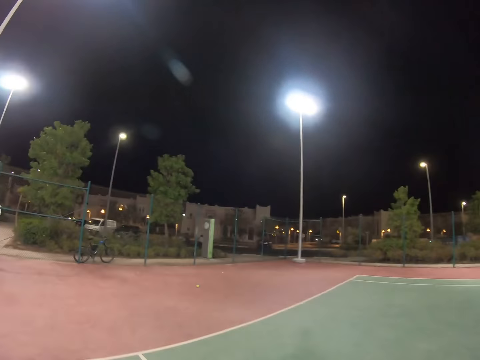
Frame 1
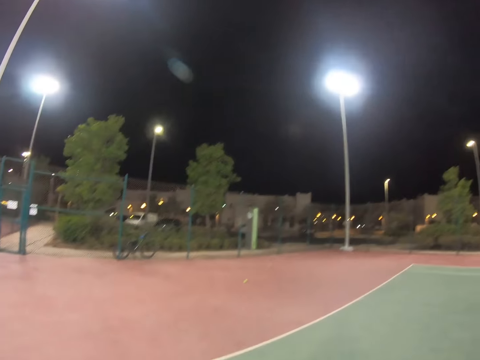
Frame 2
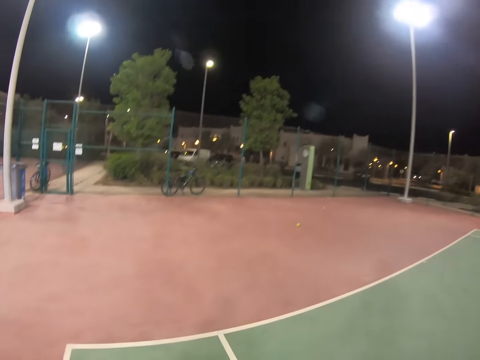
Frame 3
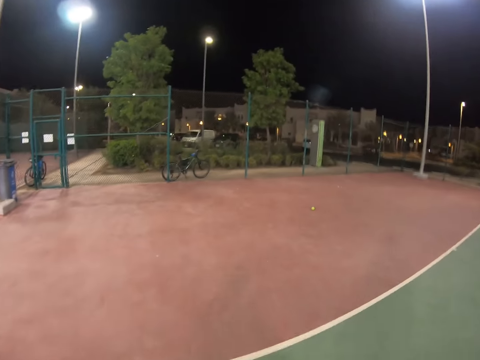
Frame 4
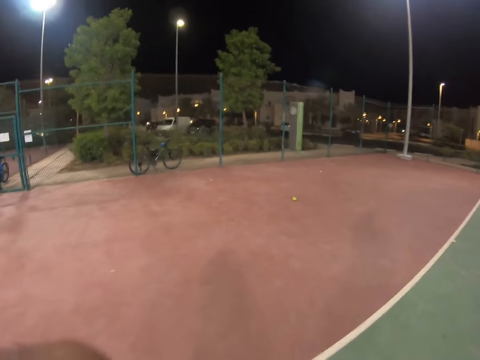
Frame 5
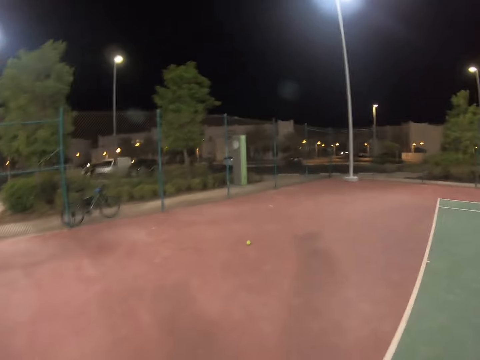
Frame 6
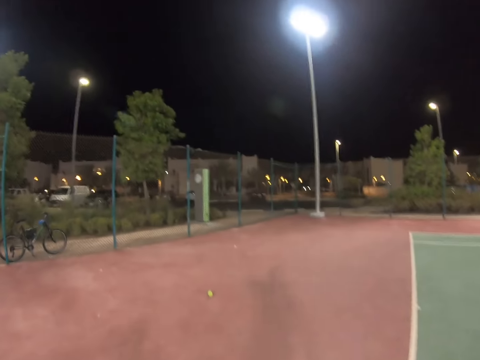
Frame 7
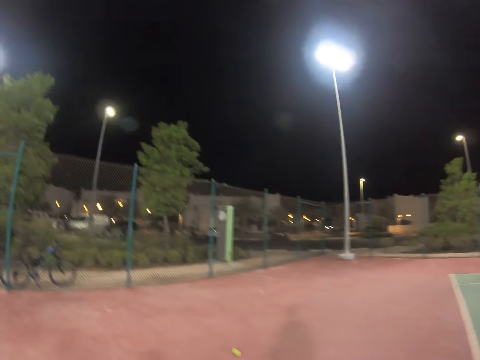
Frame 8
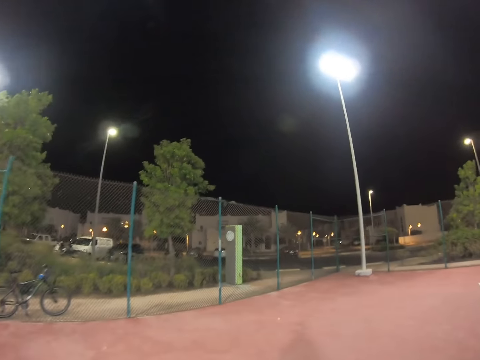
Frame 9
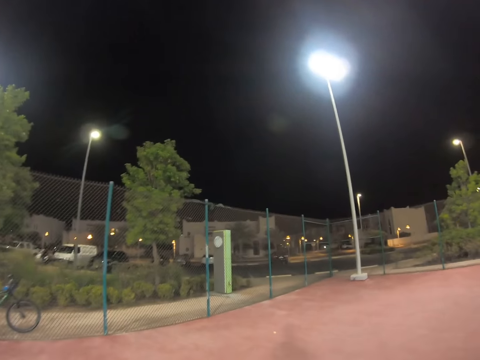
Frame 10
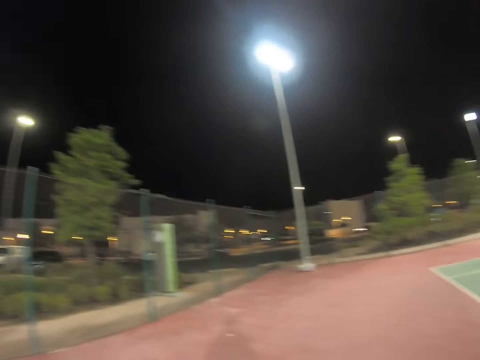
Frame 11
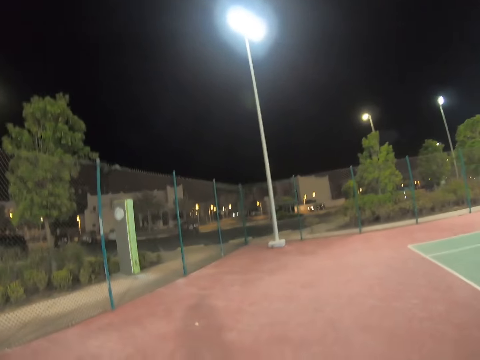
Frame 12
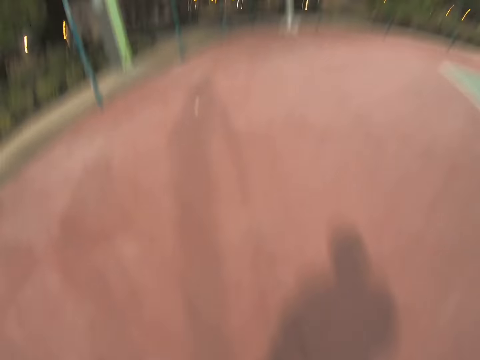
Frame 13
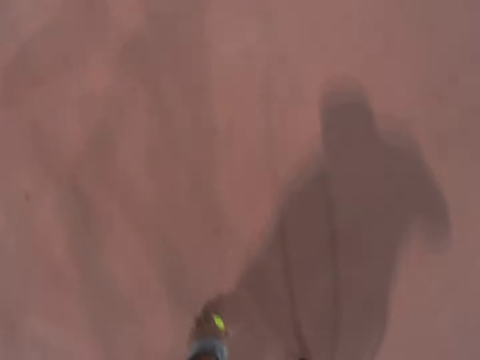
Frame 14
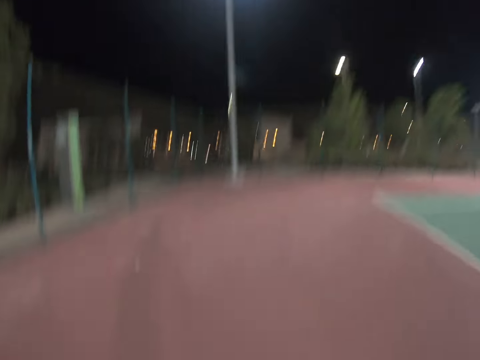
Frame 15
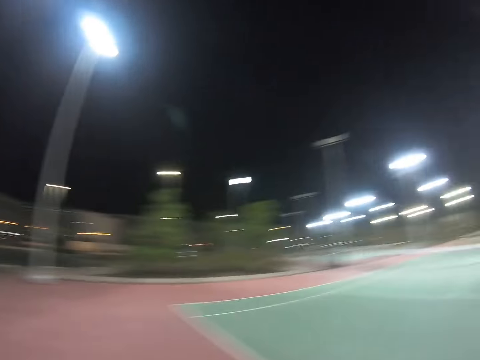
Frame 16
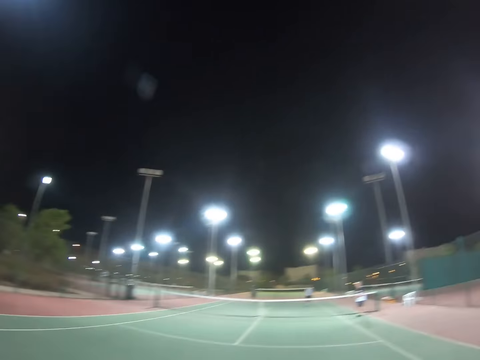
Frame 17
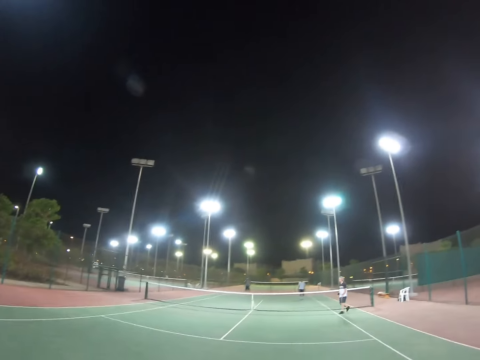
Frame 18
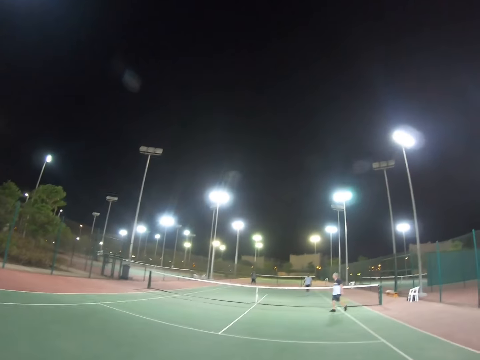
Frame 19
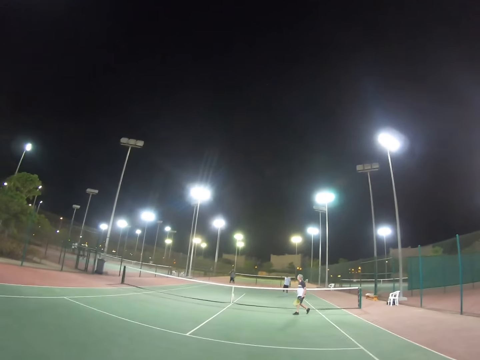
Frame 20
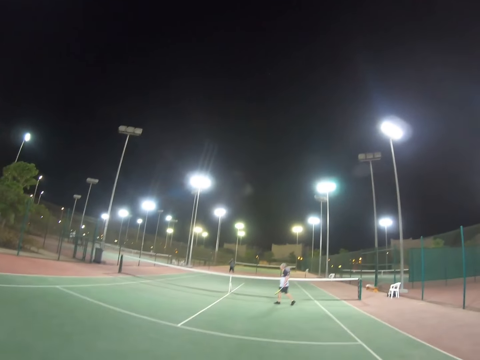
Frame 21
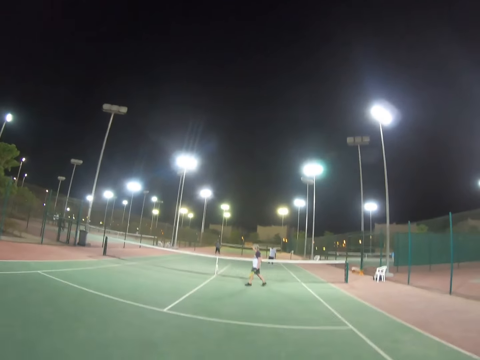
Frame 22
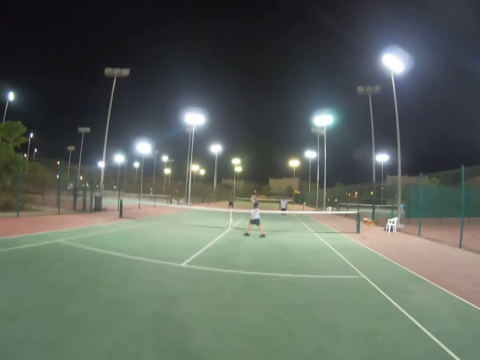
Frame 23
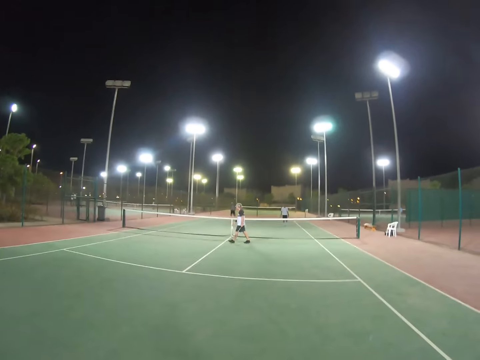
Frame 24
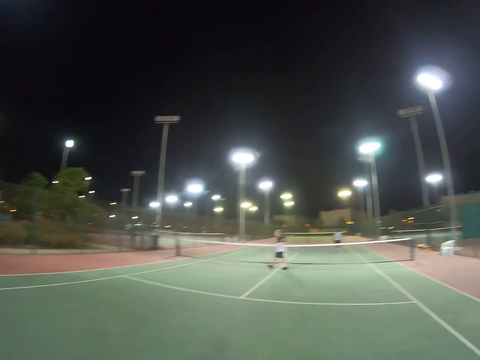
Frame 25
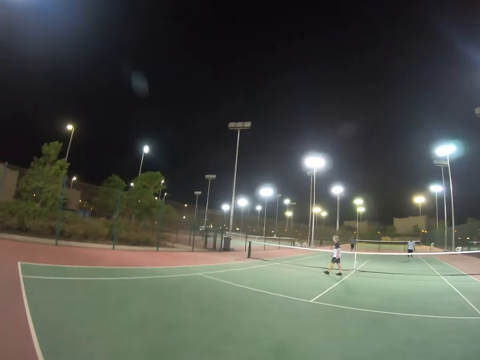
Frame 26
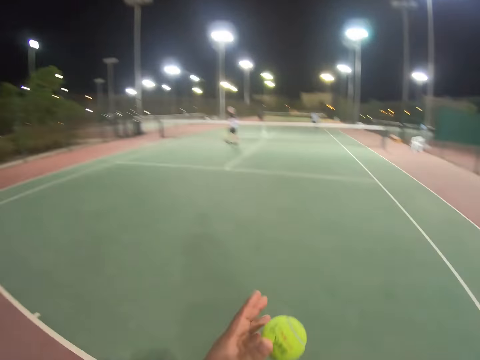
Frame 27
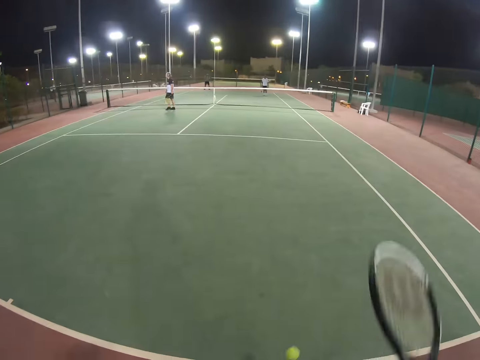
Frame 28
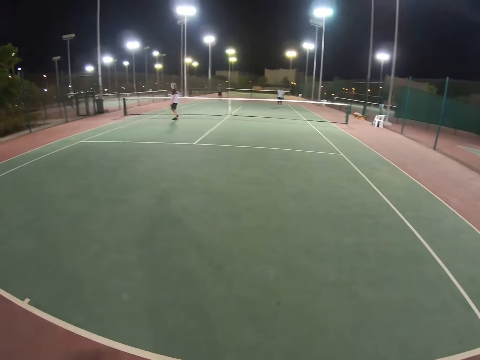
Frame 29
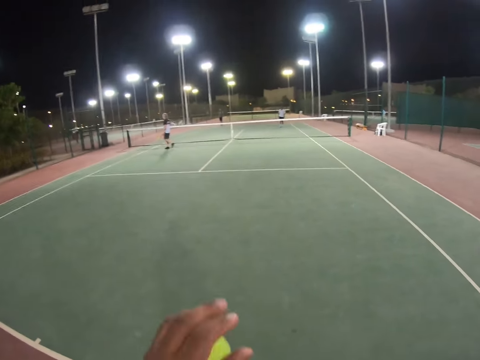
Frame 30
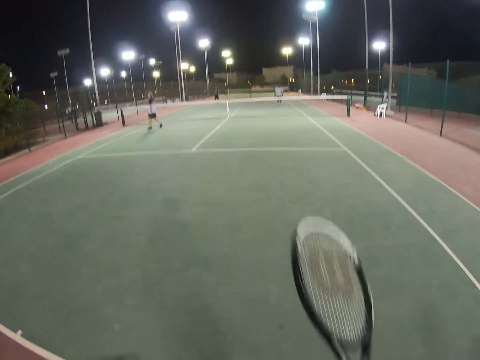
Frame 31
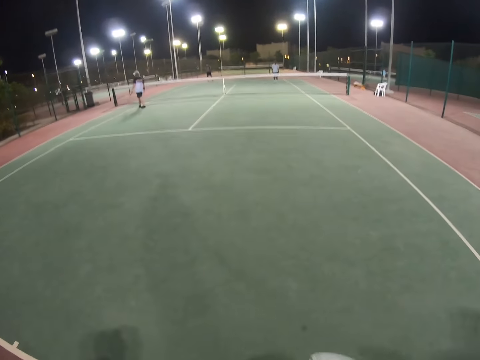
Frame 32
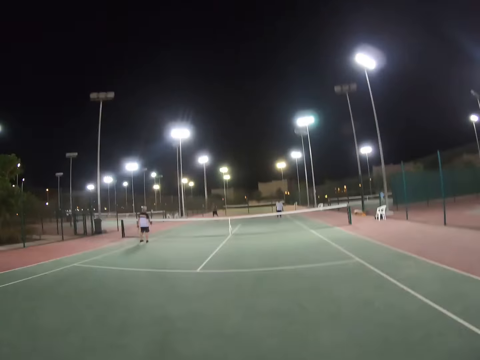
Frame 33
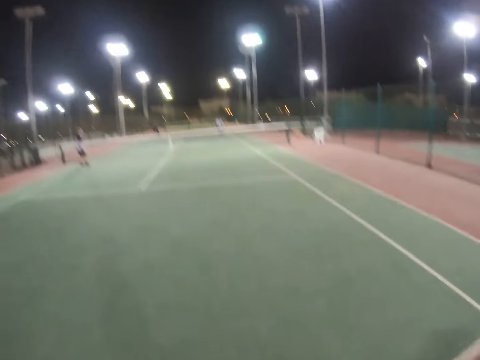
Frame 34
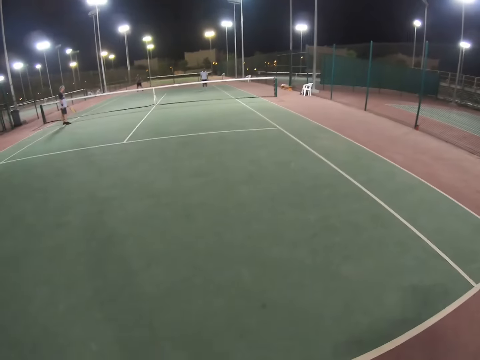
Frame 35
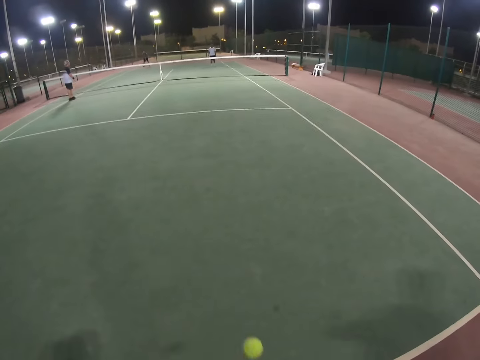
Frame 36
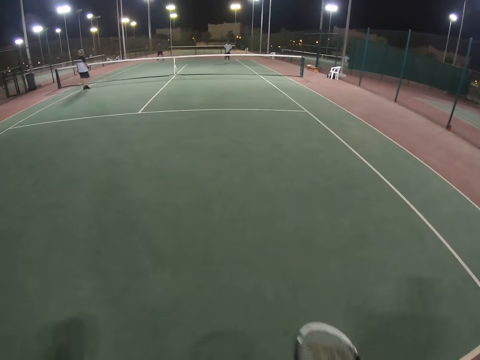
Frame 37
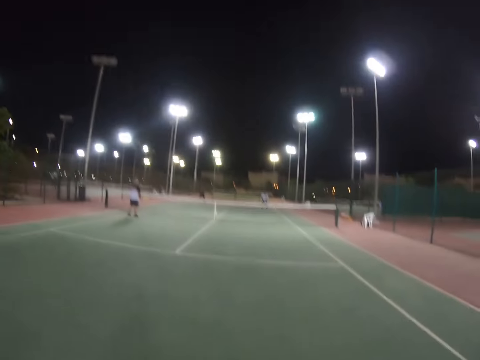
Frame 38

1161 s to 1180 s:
The camera wearer picks up a ball from the ground. He stops. A person walks on the tennis court carrying a tennis racket. A man walks. The camera wearer bounces the ball with his racket. He raises the ball and raises the racket.

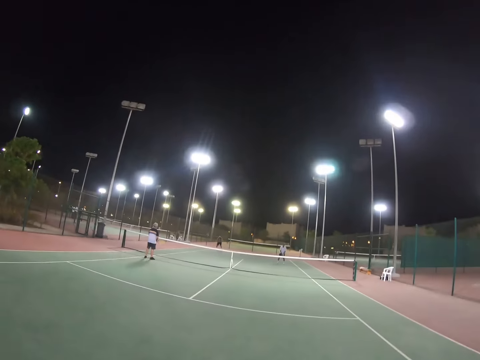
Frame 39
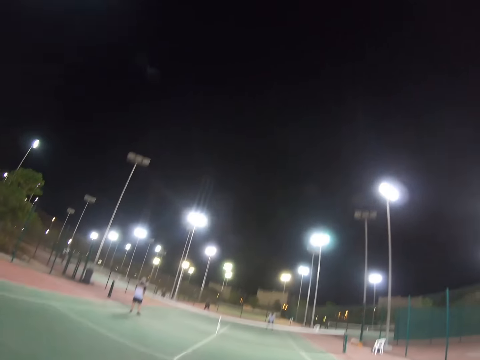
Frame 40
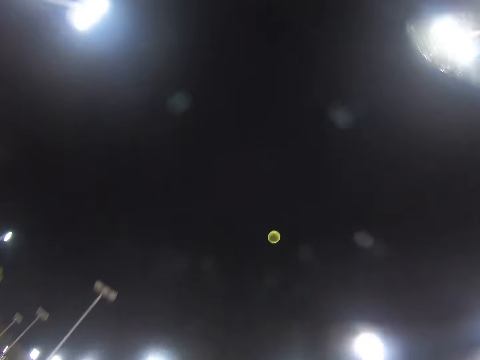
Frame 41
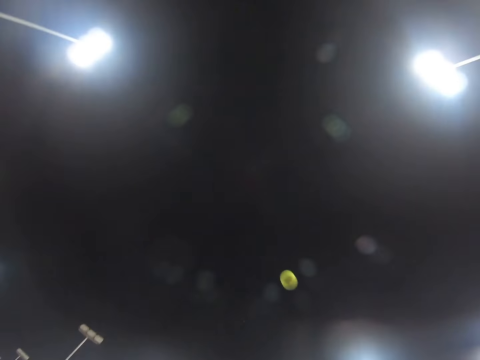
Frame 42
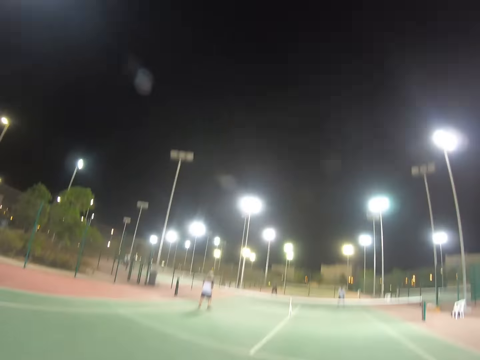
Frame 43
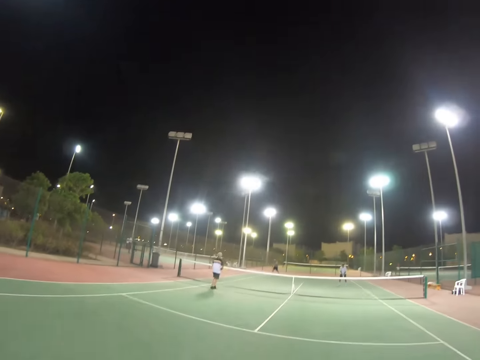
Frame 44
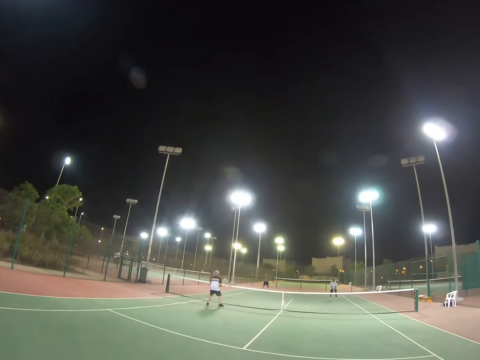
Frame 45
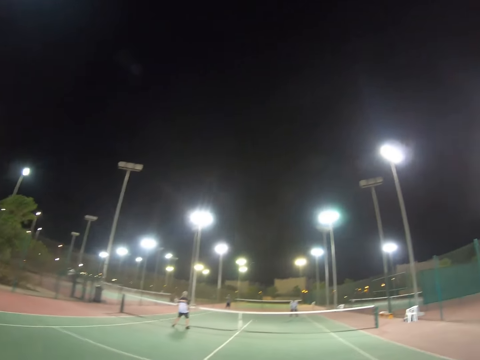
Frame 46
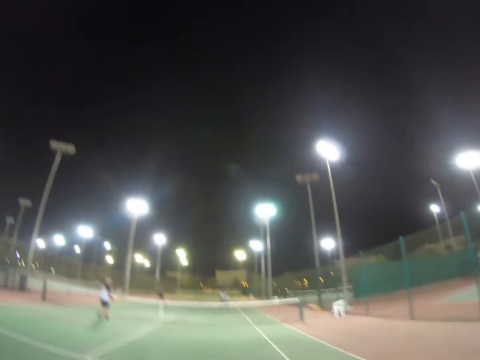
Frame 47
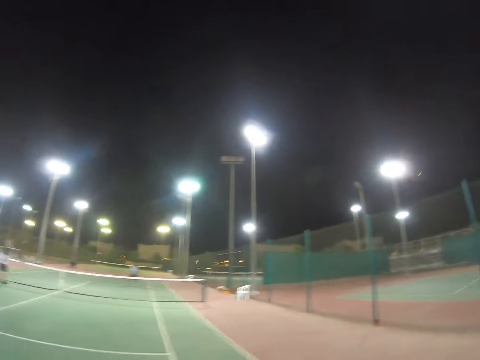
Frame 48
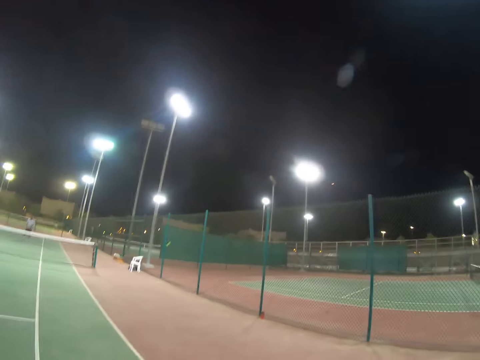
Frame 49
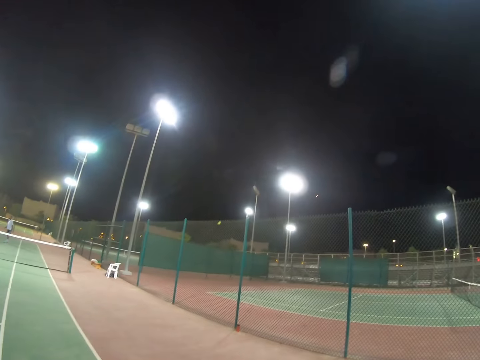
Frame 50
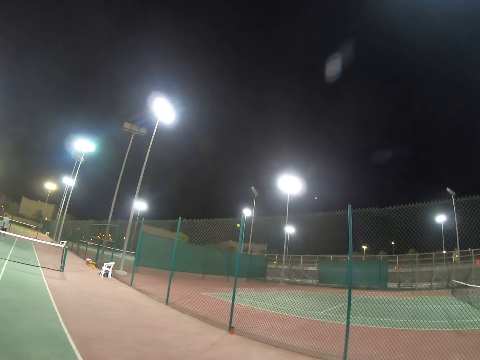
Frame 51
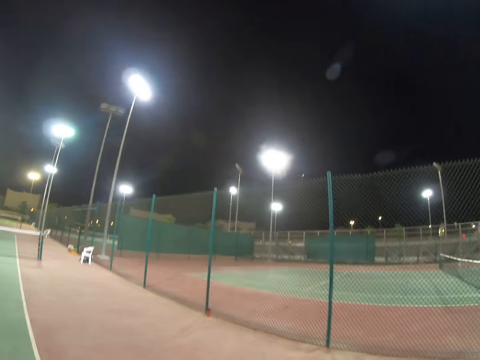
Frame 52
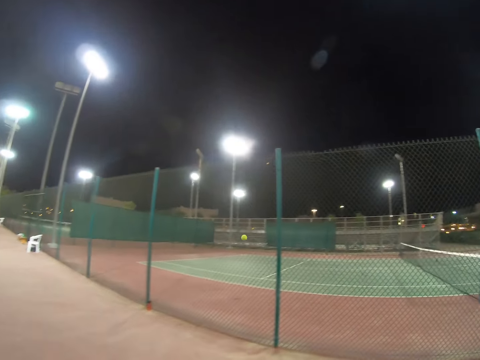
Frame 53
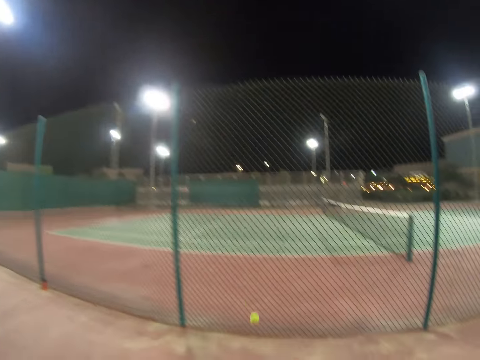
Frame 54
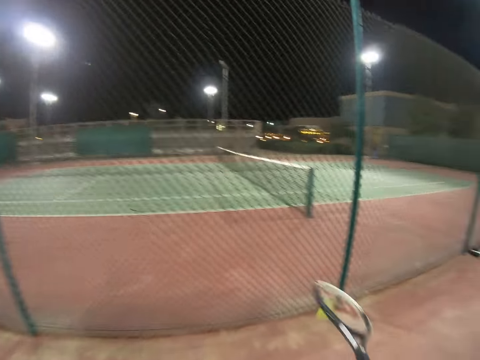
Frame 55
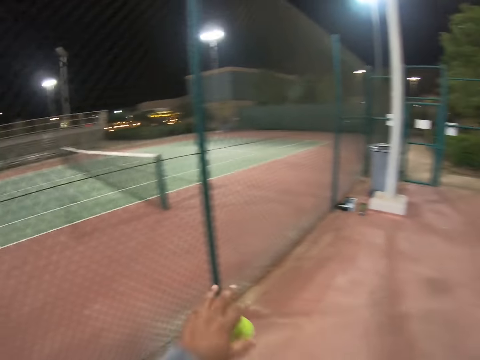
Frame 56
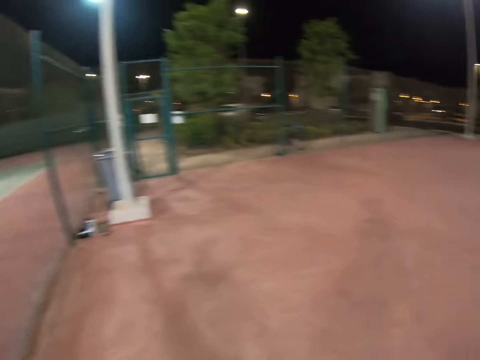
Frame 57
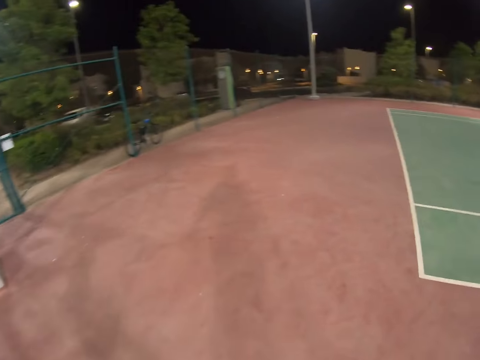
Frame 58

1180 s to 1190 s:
The camera wearer raises the ball and serves the ball. A person walks. A man hits the ball. The camera wearer walks to the ball, raises the ball, and raises the racket.
